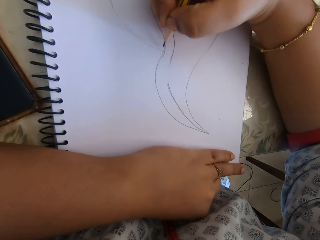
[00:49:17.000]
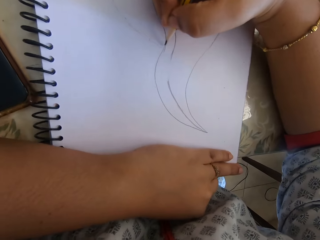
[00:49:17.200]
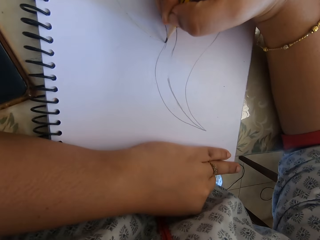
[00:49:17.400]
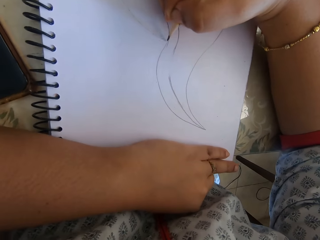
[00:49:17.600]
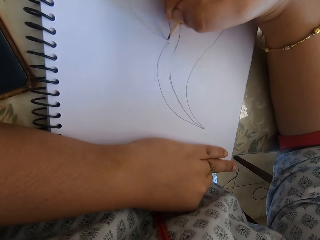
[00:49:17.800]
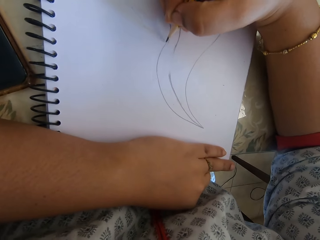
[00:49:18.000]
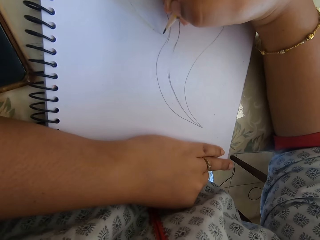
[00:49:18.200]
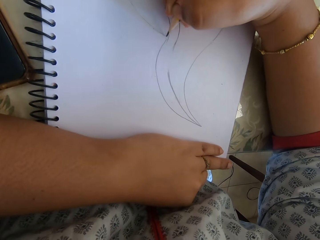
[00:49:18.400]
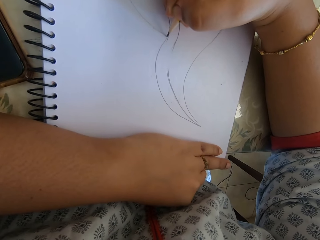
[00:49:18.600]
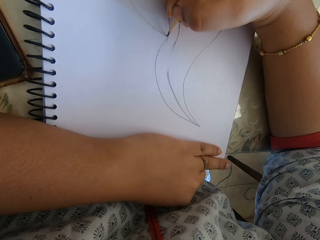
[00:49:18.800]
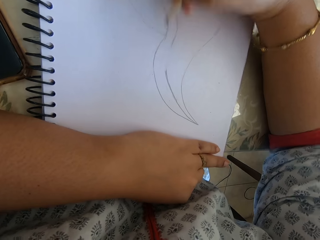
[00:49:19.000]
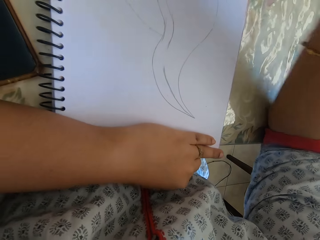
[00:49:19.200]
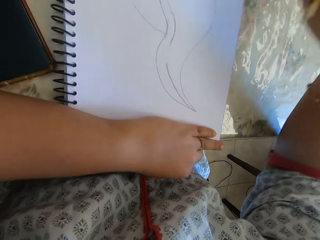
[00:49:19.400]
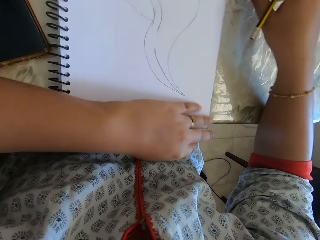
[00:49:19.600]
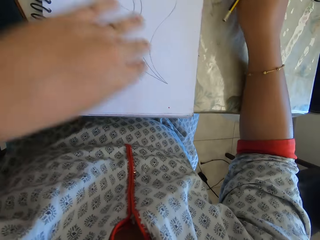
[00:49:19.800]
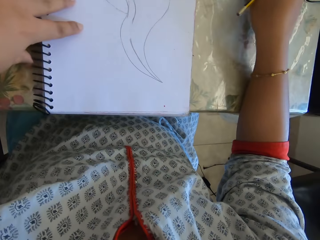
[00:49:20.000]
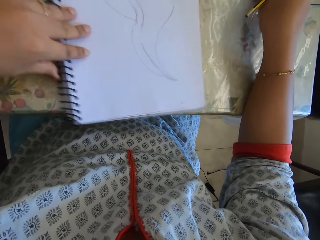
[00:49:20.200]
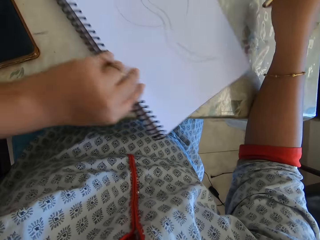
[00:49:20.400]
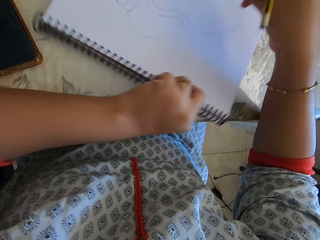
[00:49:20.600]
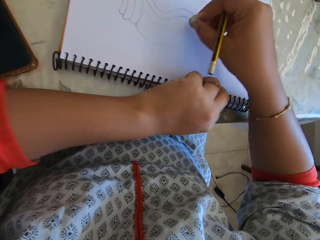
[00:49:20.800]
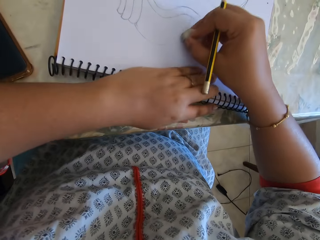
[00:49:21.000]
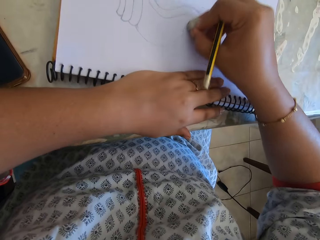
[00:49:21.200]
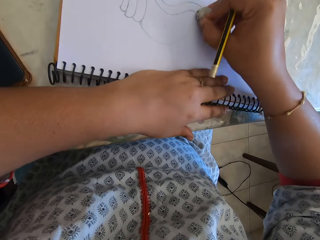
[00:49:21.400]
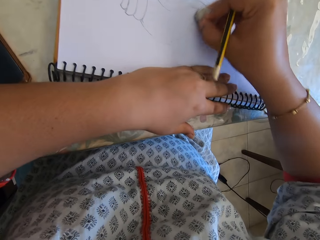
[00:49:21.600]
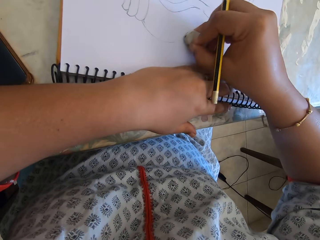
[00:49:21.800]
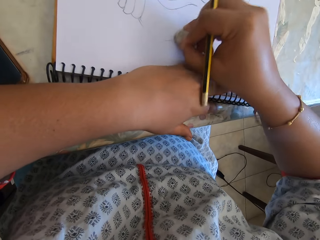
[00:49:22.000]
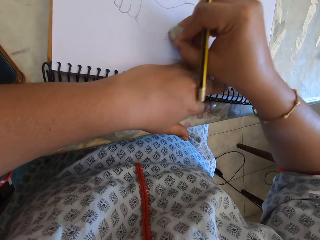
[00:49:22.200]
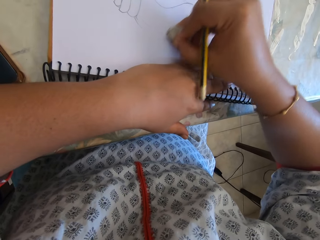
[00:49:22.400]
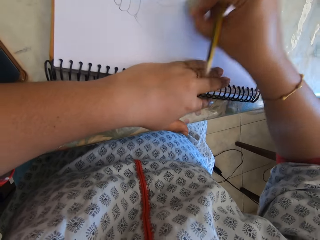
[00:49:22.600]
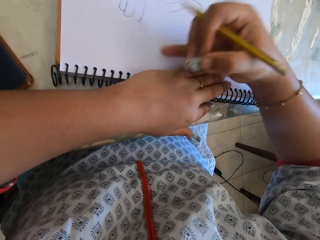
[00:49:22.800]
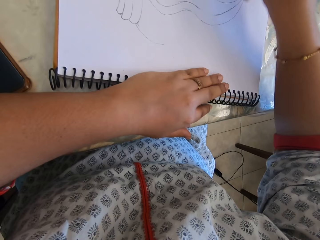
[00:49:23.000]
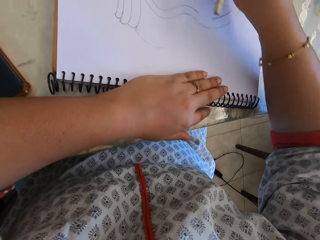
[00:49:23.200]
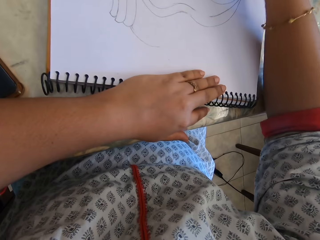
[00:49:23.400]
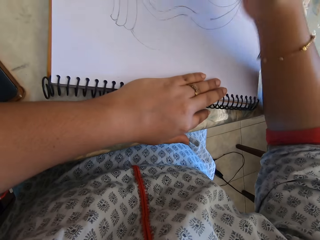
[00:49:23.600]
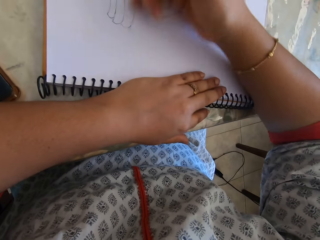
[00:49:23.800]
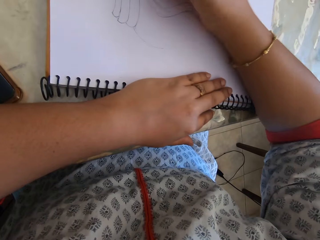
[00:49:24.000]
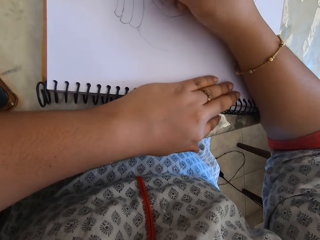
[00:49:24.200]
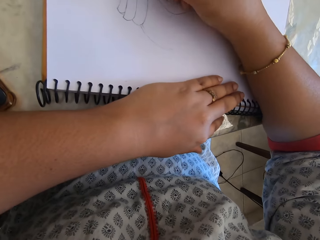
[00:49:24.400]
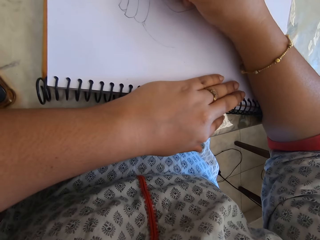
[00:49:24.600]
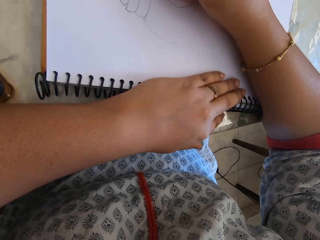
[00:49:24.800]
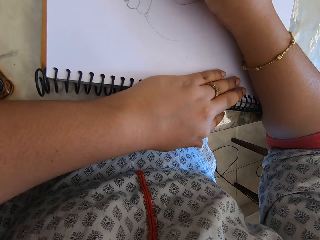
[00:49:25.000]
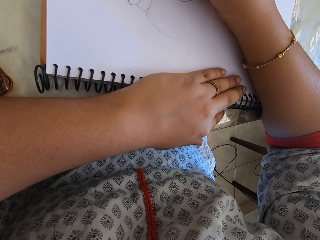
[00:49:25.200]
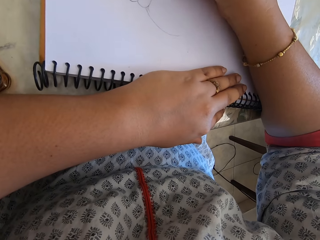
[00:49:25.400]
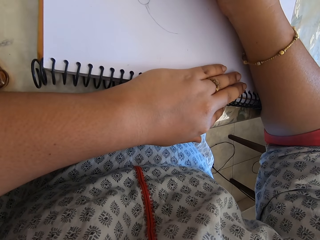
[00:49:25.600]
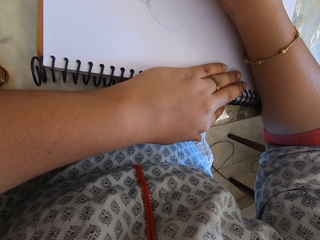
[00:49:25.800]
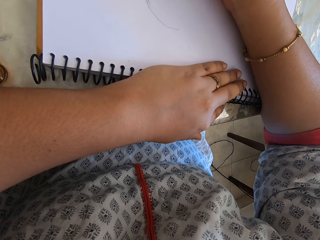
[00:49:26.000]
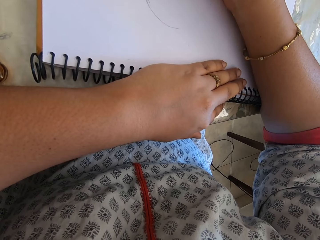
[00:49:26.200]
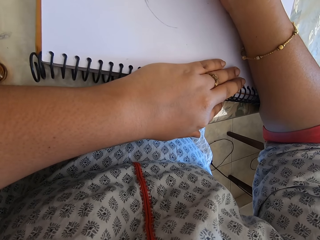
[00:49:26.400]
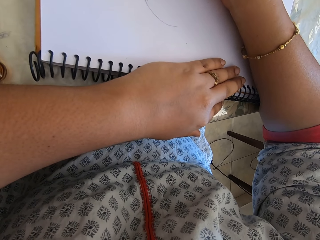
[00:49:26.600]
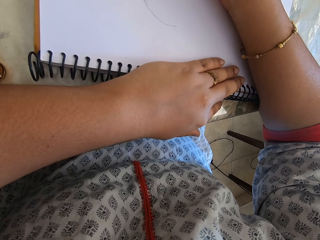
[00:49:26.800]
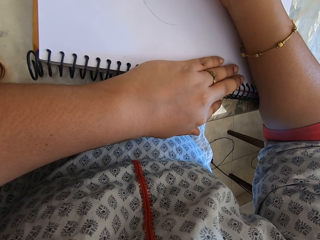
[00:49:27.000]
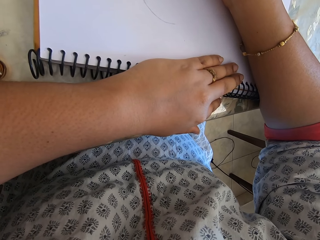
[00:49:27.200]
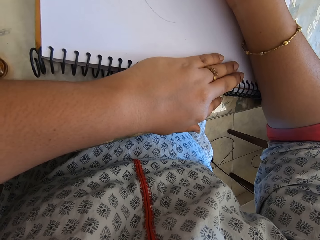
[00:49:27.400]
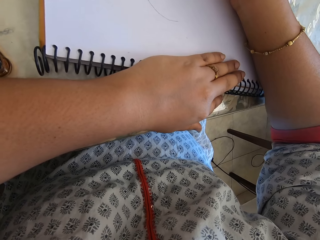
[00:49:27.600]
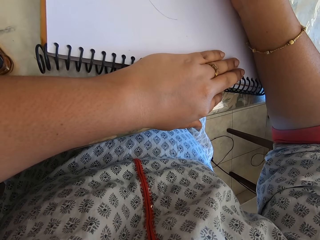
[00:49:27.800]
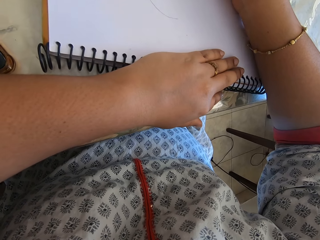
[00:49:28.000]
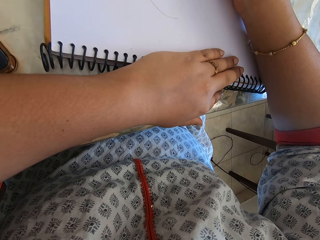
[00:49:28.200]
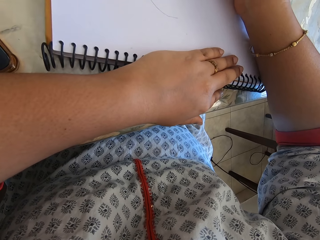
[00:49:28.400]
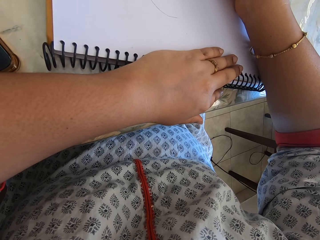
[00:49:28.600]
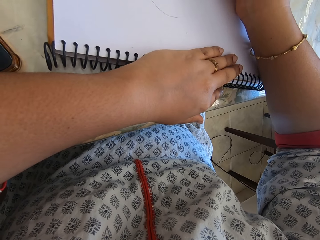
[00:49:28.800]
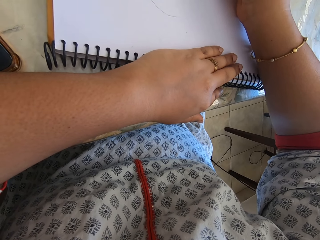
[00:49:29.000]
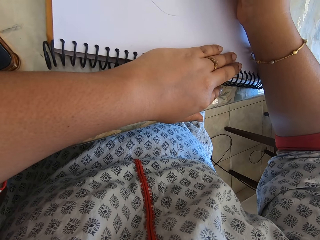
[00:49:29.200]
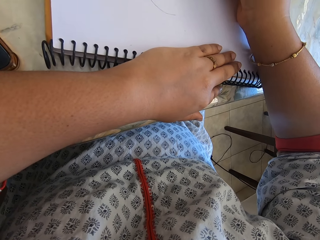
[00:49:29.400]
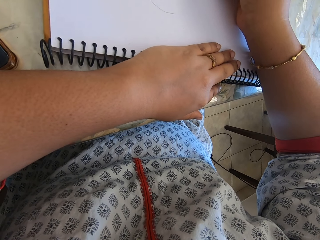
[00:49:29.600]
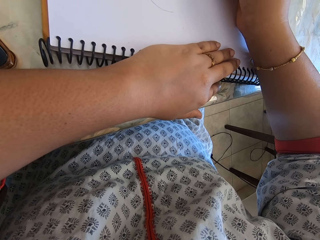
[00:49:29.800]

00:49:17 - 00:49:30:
The camera wearer draws on the book with a pencil. They take the rubber from the table. They turn the book. They rub off the drawing. They remove the rubber particles from the book with the right hand. They draw on the book with a pencil.

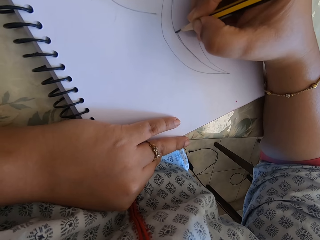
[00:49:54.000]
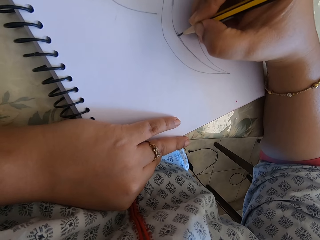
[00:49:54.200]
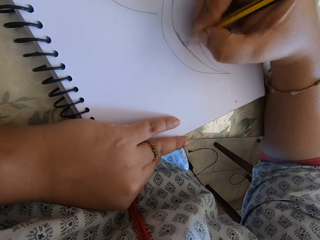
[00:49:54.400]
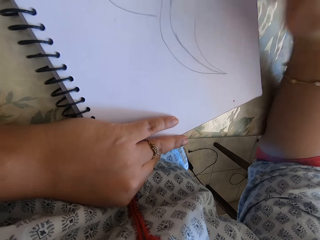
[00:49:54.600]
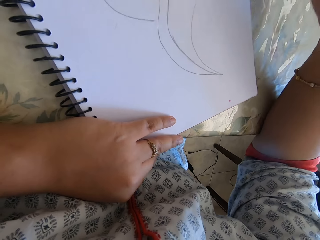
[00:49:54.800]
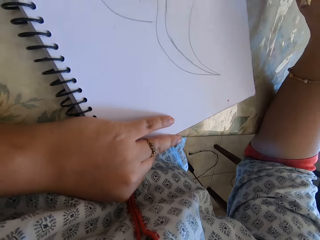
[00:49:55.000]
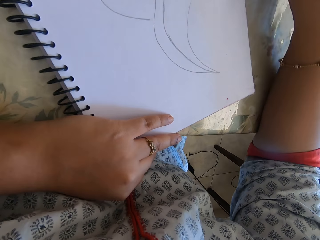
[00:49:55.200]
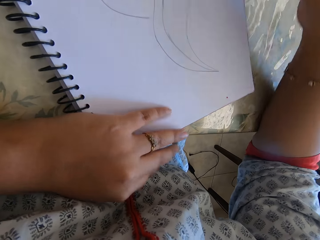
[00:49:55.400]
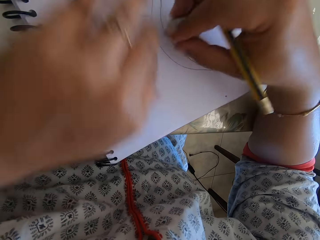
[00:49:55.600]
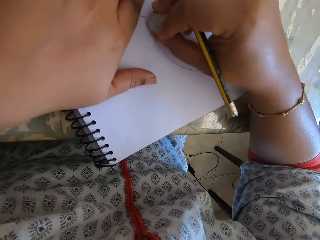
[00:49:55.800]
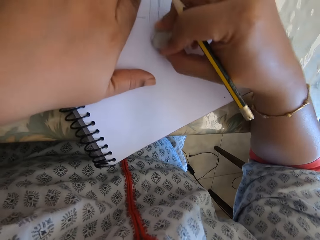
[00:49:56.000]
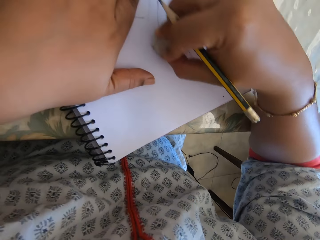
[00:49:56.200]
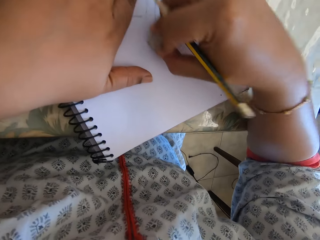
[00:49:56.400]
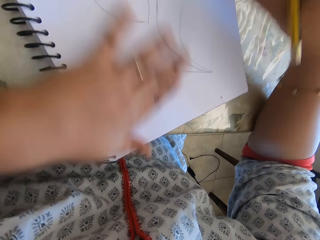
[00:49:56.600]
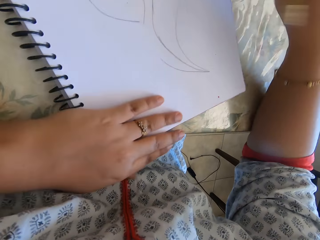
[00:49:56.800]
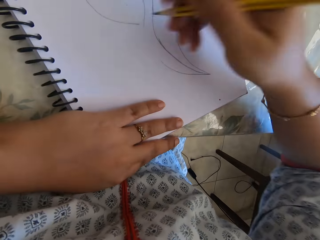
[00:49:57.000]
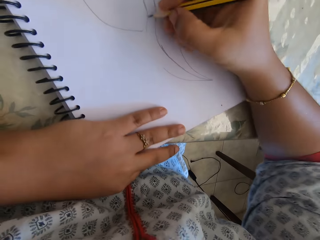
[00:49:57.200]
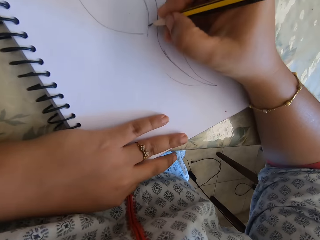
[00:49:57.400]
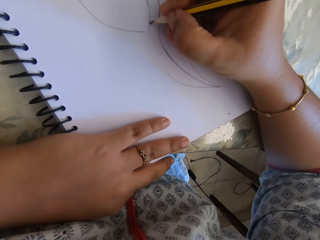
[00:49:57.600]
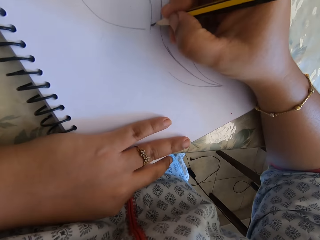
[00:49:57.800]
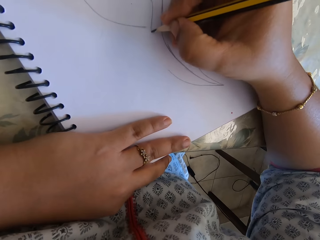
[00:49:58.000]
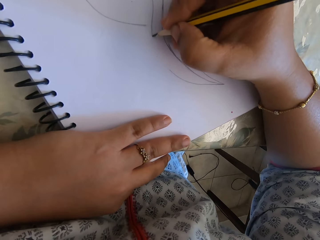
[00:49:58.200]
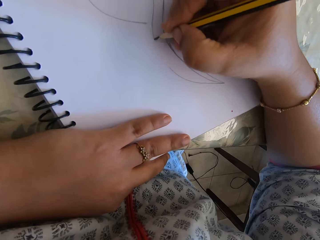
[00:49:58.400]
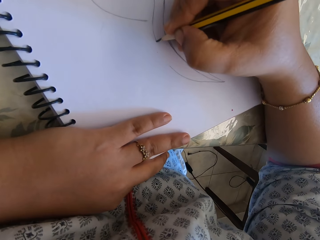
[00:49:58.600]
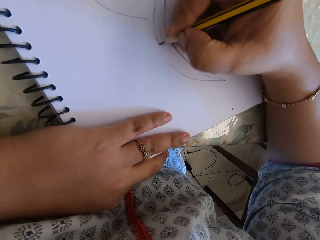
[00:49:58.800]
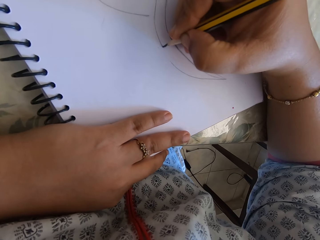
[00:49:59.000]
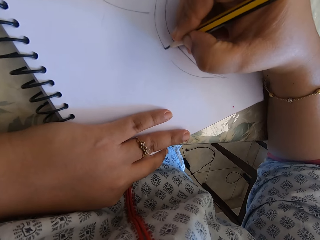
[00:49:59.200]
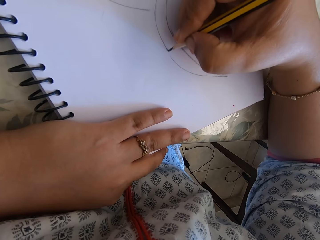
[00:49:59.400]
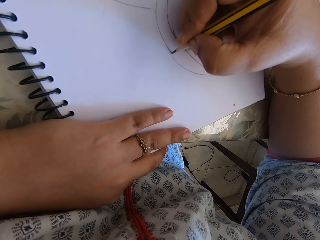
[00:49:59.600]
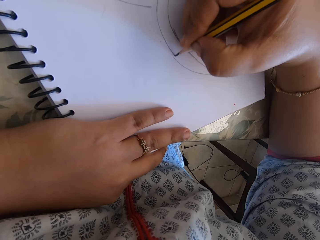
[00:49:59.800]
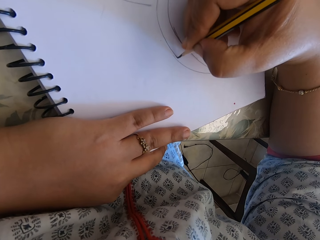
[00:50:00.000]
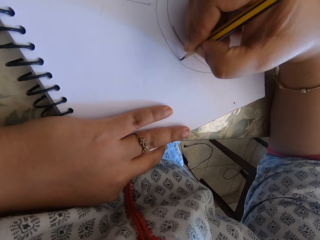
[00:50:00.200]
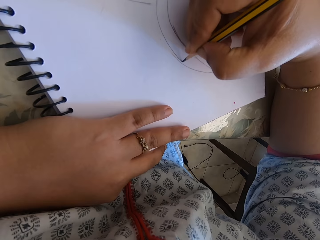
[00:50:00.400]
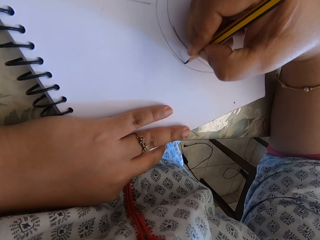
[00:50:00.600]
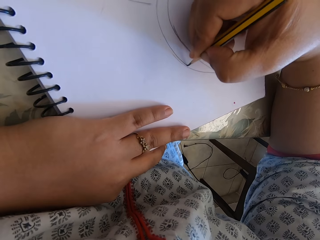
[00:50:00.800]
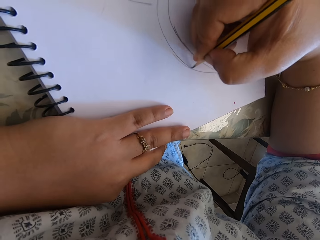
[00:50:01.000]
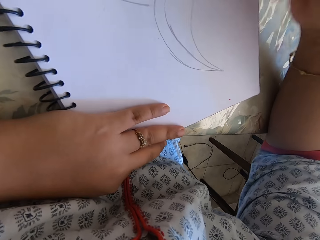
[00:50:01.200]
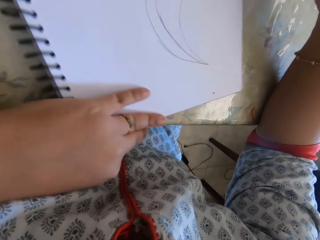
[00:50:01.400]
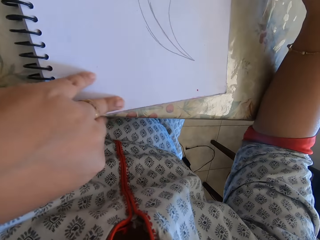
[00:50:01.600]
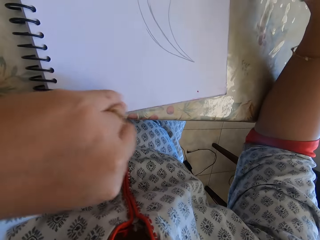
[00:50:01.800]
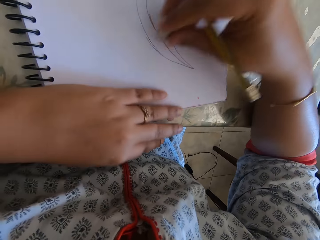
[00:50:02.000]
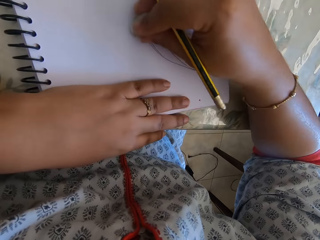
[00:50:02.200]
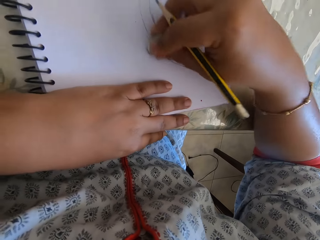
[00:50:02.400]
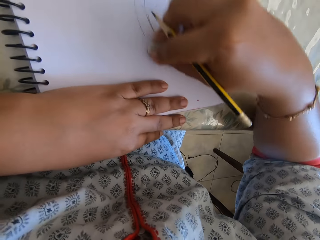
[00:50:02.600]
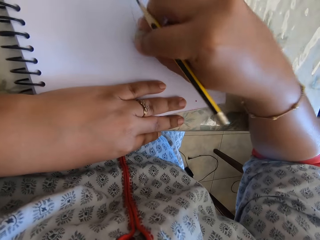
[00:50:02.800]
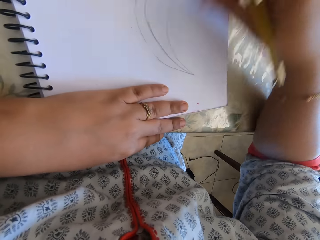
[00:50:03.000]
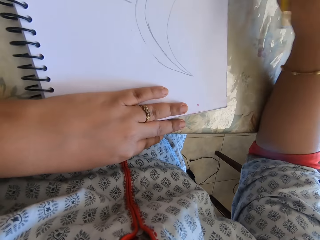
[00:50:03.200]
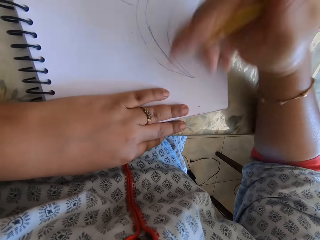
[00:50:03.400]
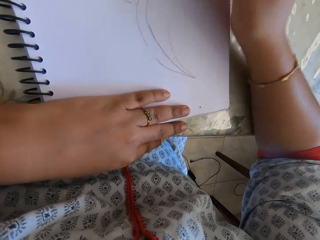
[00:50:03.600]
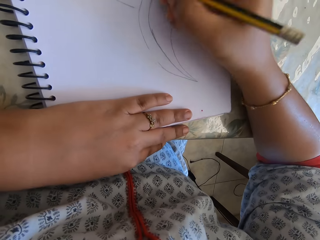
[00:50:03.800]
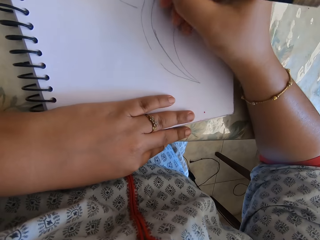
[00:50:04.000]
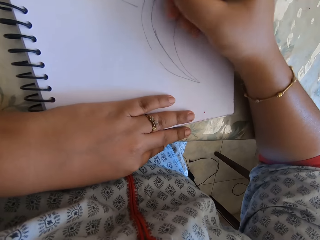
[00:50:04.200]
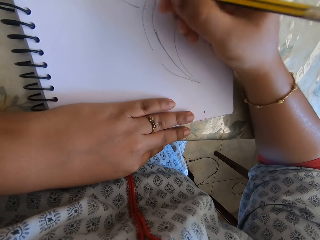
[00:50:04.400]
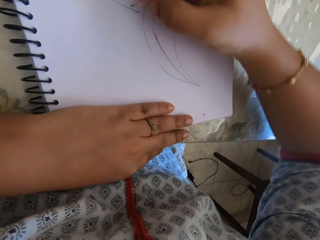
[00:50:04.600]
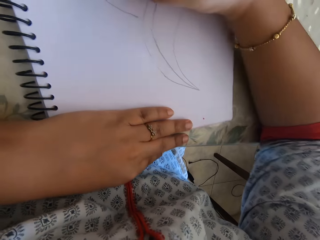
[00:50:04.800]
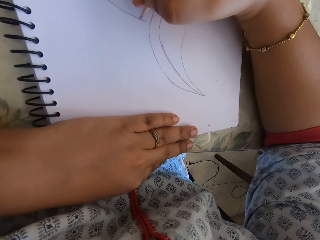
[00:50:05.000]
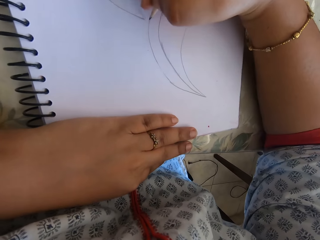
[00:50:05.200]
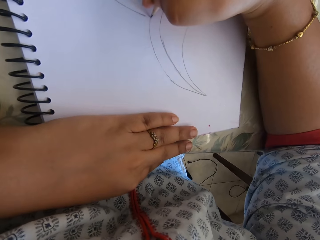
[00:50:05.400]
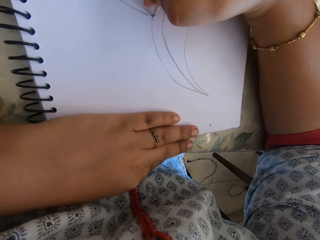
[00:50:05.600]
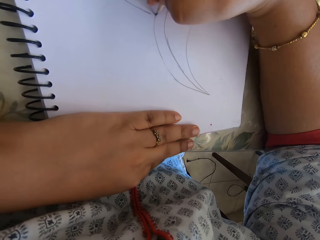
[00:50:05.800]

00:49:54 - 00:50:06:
The camera wearer erases some part of the drawing. They draw on the notebook. They erase some part of the drawing. They wipe the dirt.
